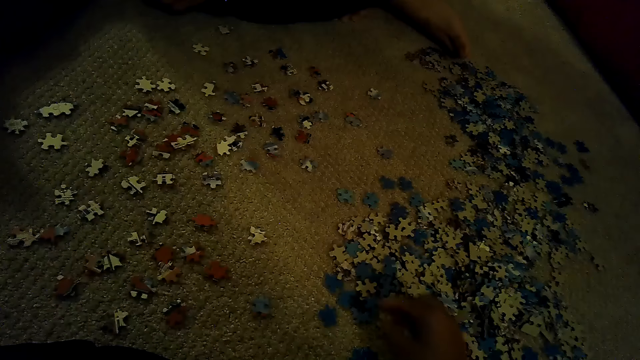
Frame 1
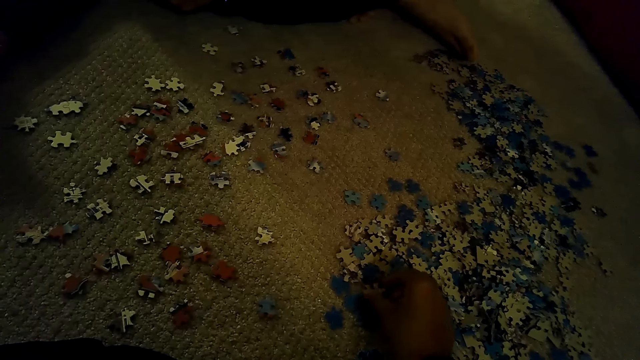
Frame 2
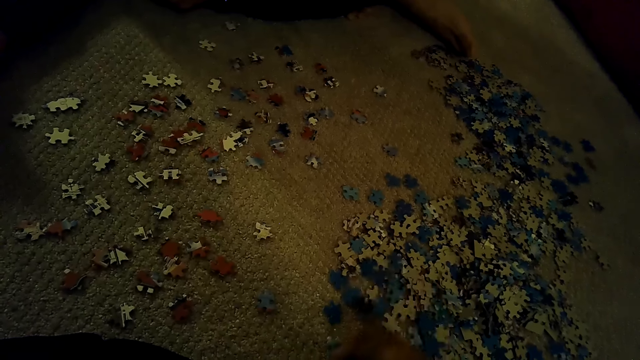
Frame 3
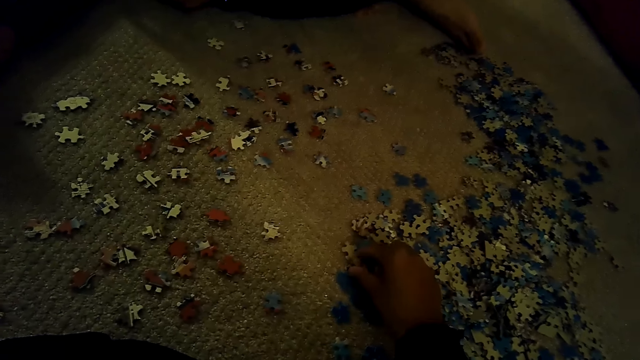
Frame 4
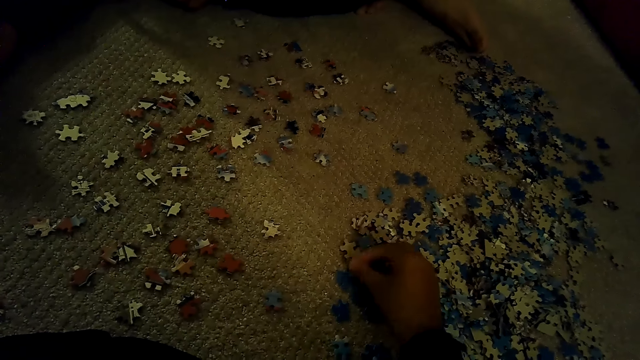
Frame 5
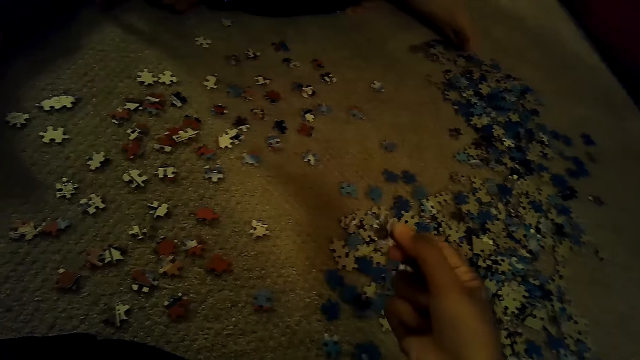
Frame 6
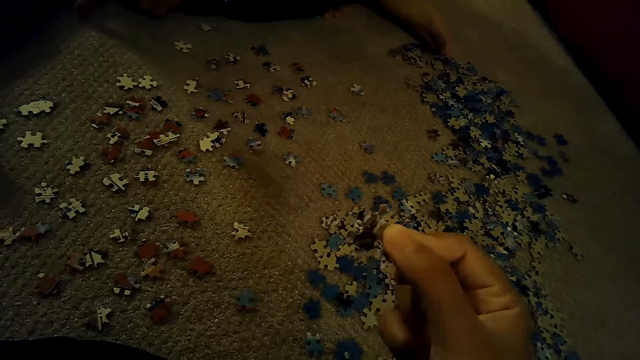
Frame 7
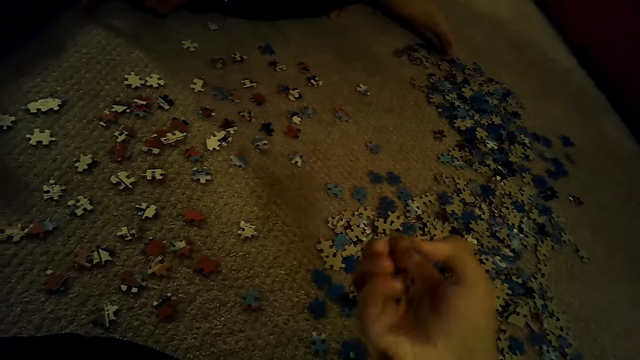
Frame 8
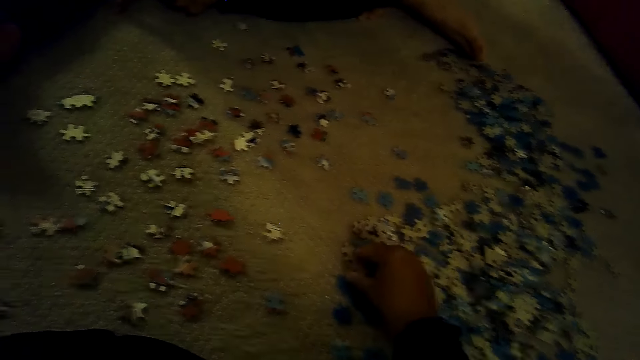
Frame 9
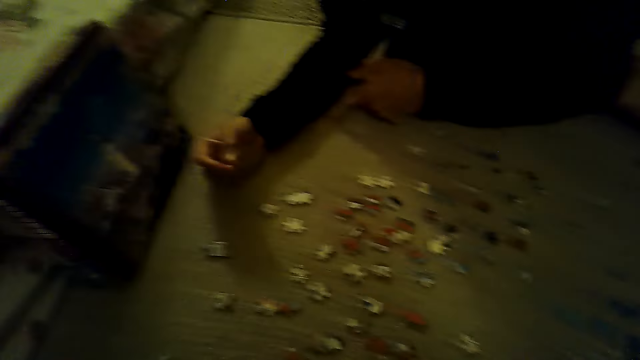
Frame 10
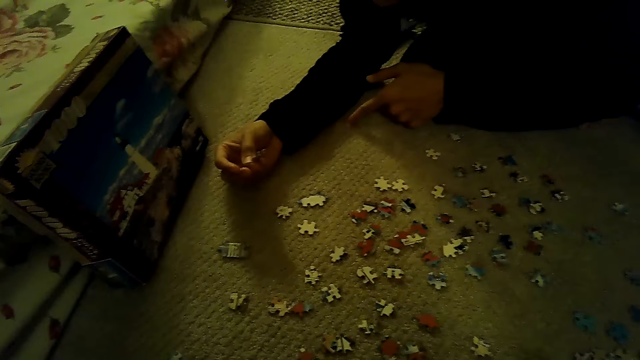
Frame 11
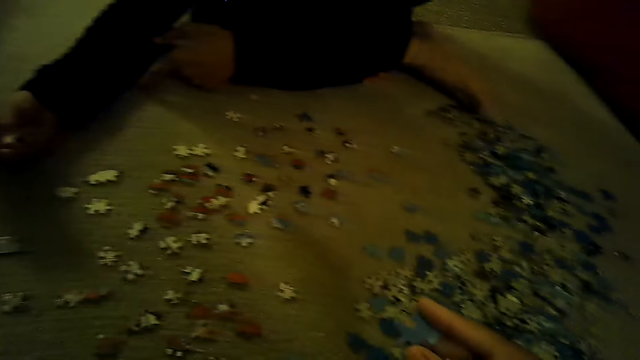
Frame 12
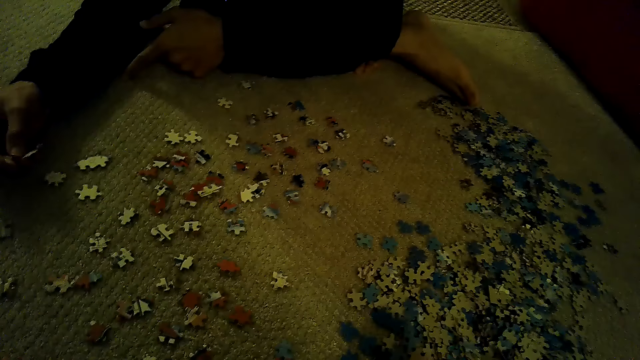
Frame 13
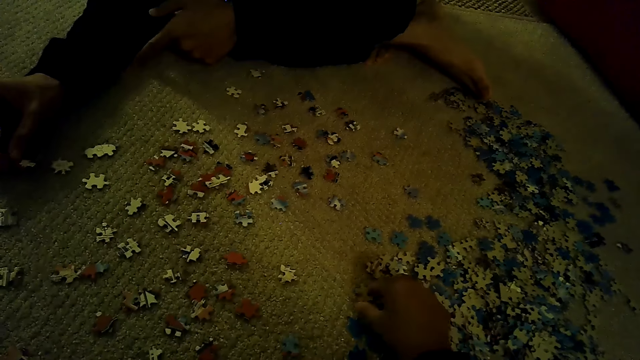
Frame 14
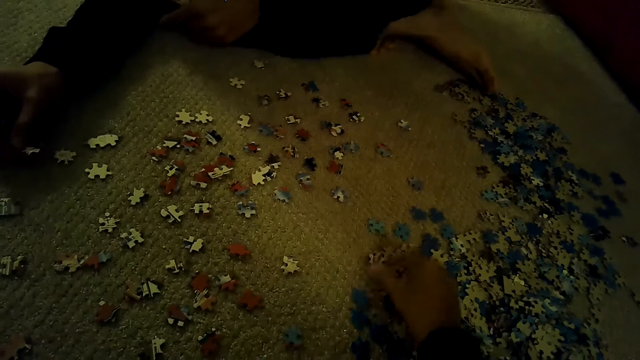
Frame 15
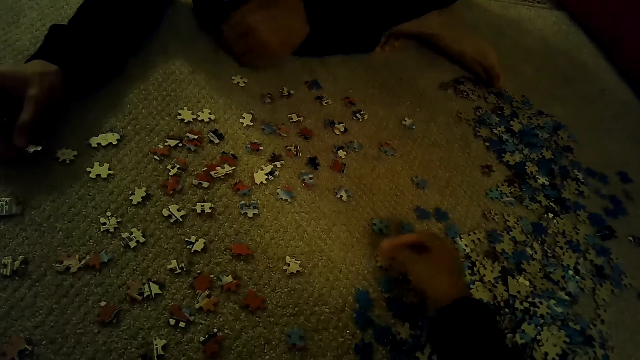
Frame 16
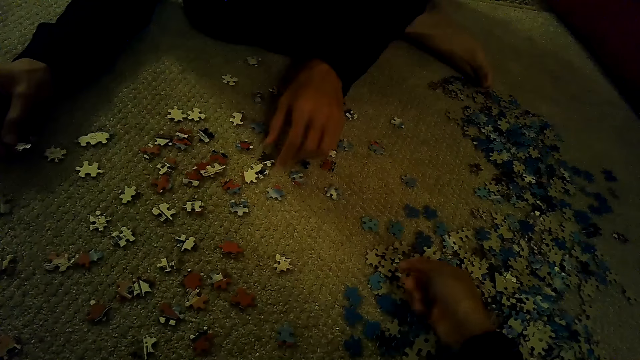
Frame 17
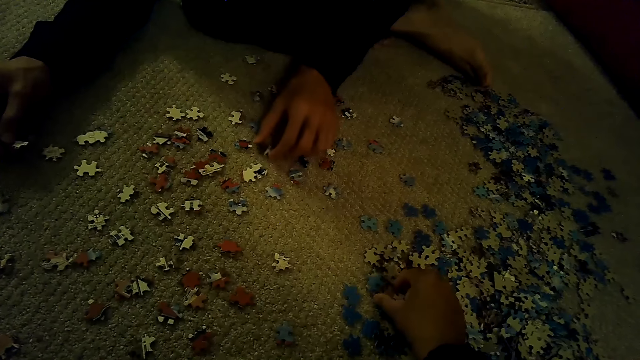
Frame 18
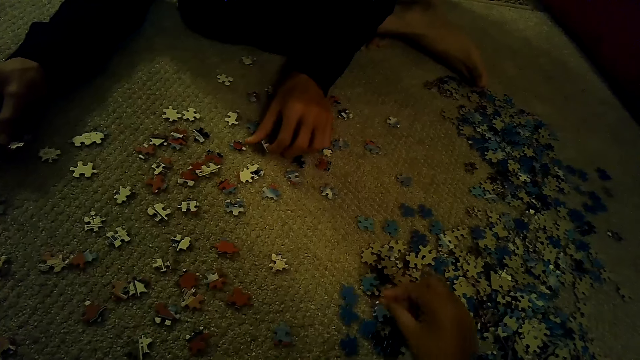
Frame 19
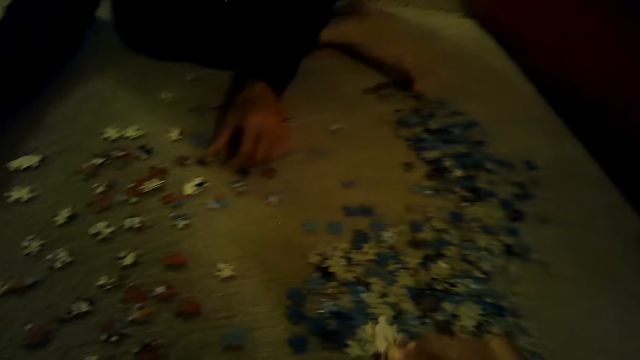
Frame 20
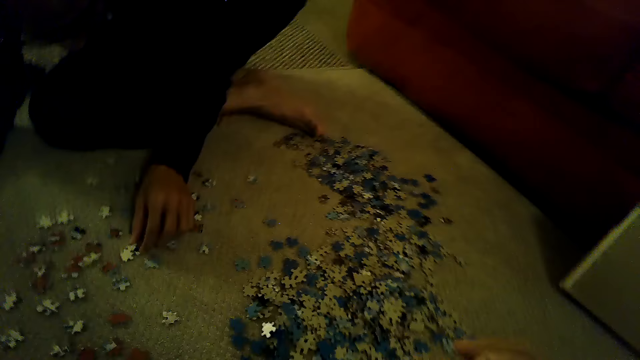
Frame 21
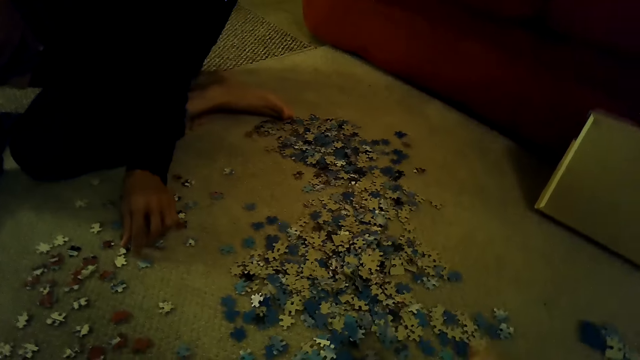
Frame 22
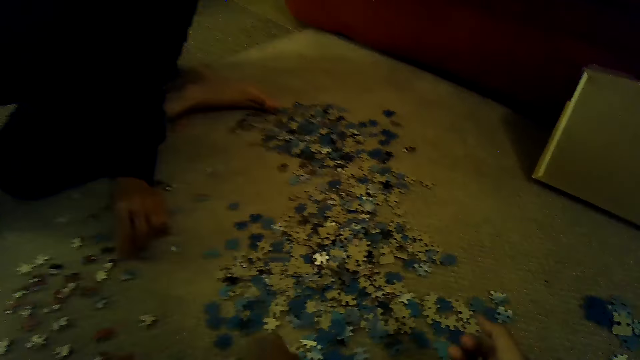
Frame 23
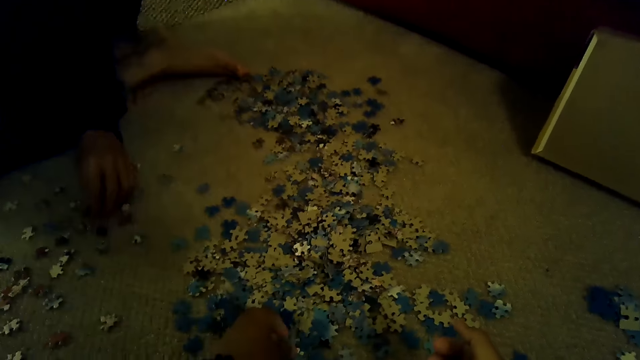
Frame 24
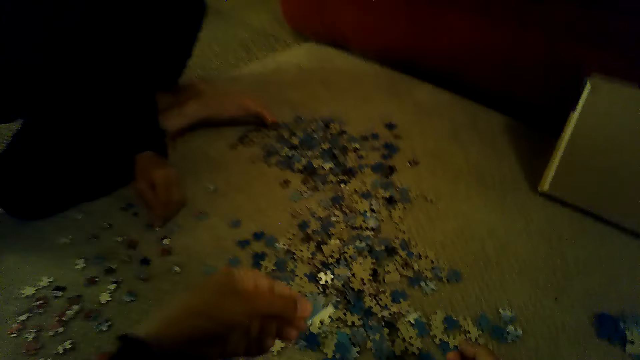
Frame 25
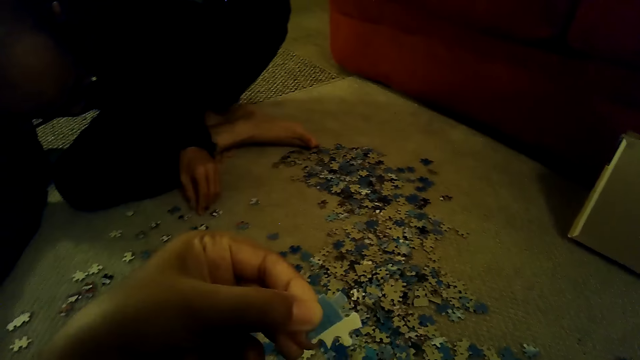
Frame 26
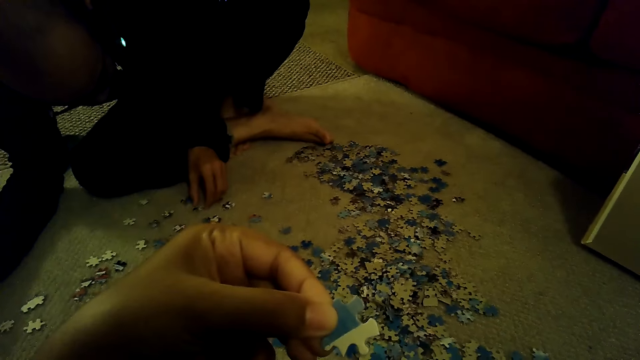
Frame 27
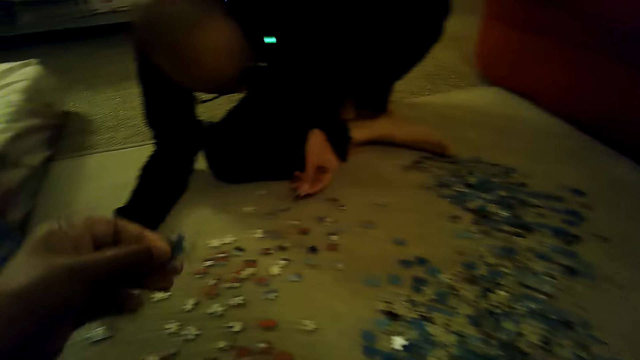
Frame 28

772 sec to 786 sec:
The camera wearer stares at the box of a jigsaw puzzle. They stare at the pieces of the jigsaw puzzle and sort the pieces of the jigsaw puzzle. A man swings the left hand. The man touches the pieces of the jigsaw puzzle. The man plays the jigsaw puzzle game. The camera wearer sorts the pieces of the jigsaw puzzle.

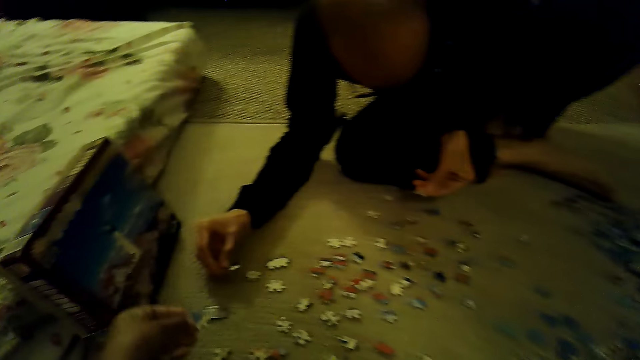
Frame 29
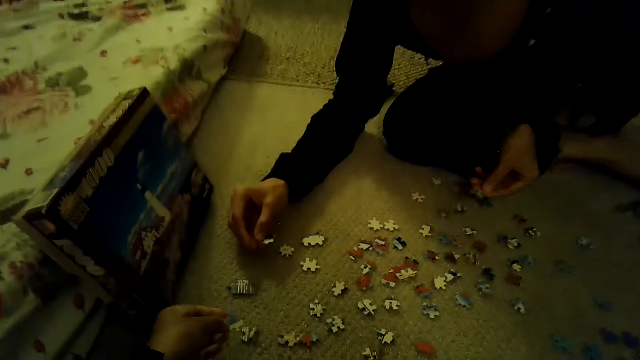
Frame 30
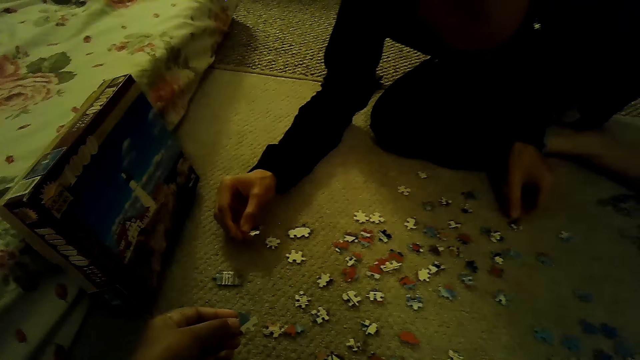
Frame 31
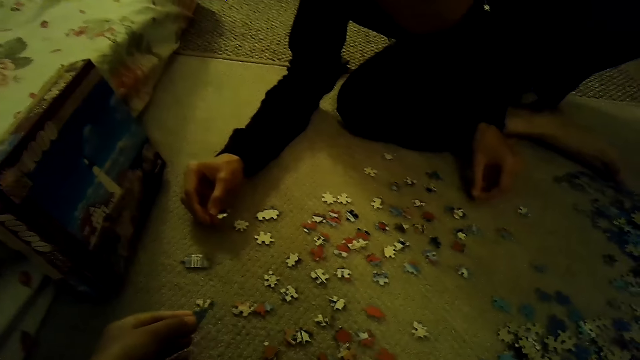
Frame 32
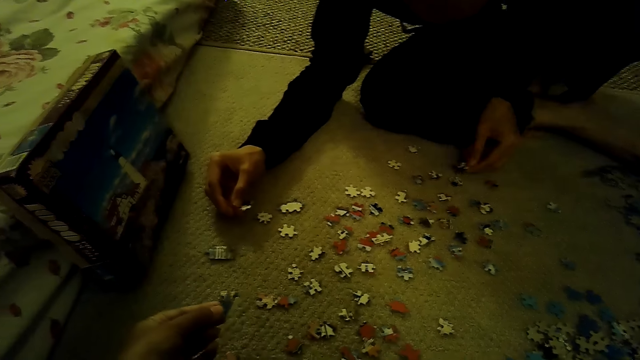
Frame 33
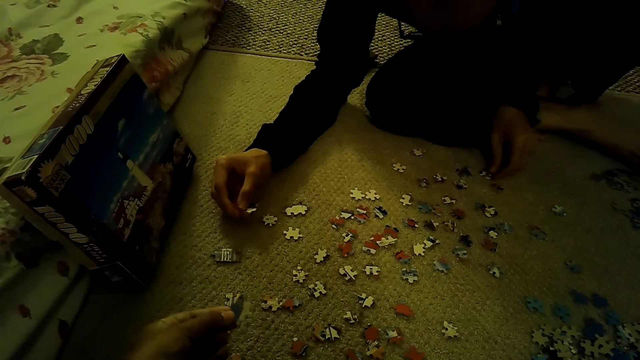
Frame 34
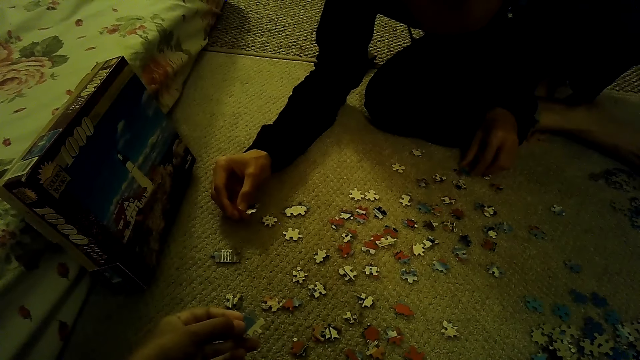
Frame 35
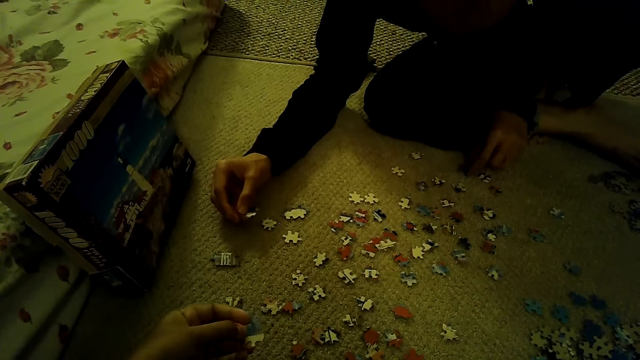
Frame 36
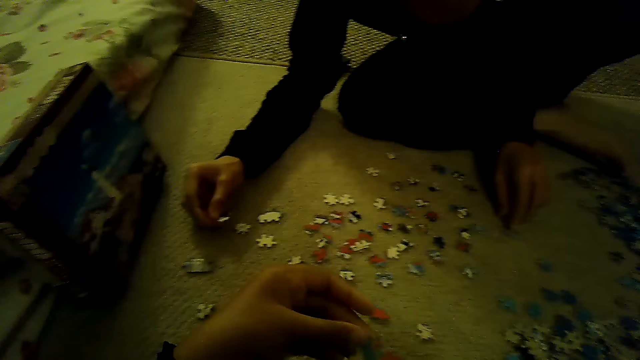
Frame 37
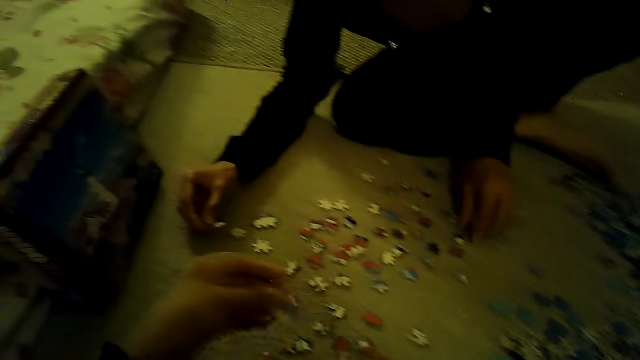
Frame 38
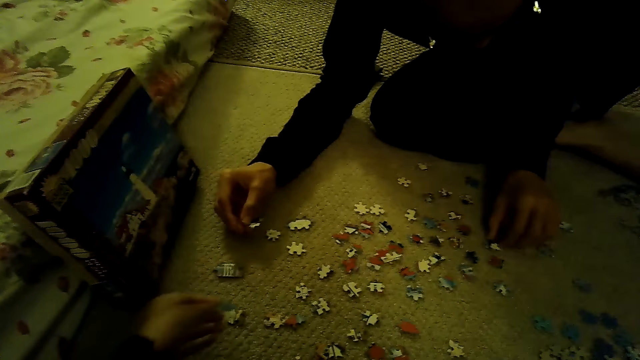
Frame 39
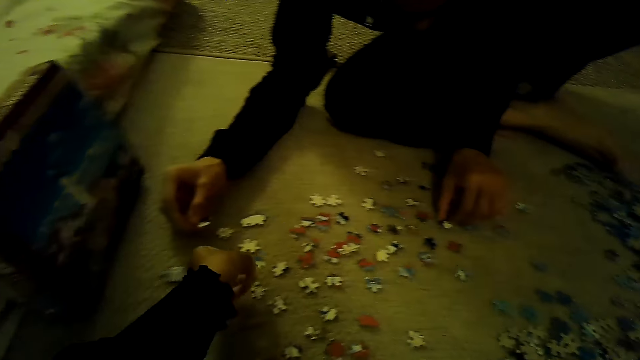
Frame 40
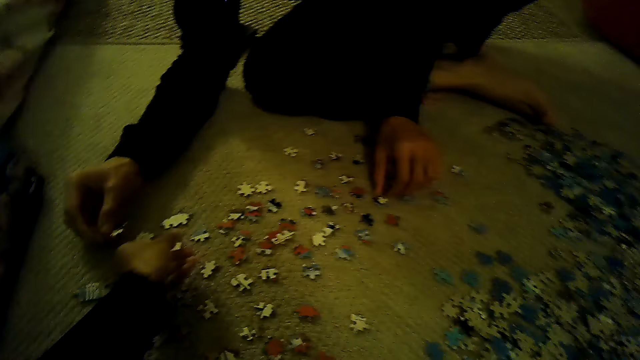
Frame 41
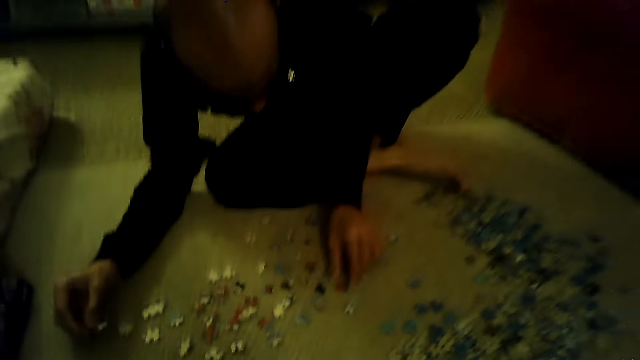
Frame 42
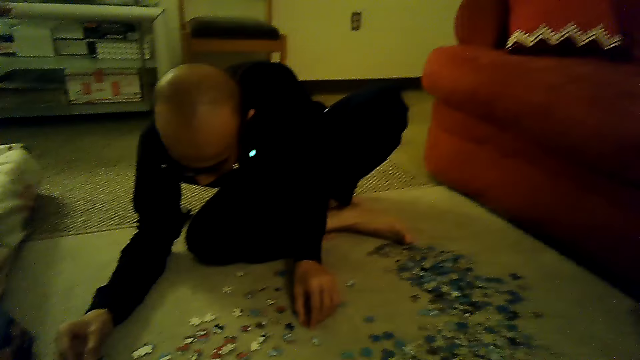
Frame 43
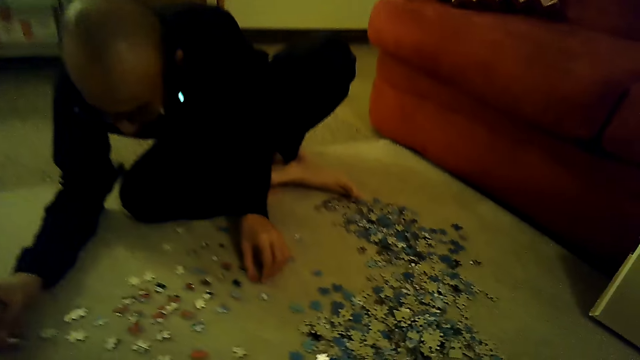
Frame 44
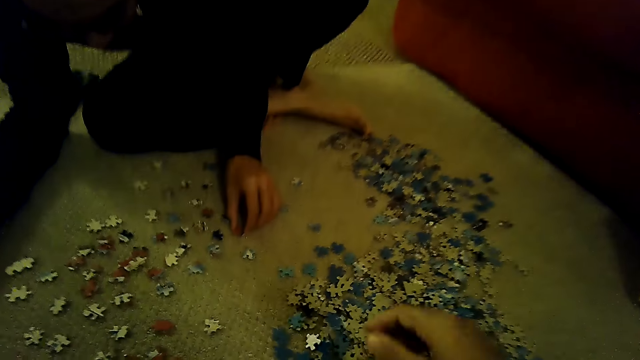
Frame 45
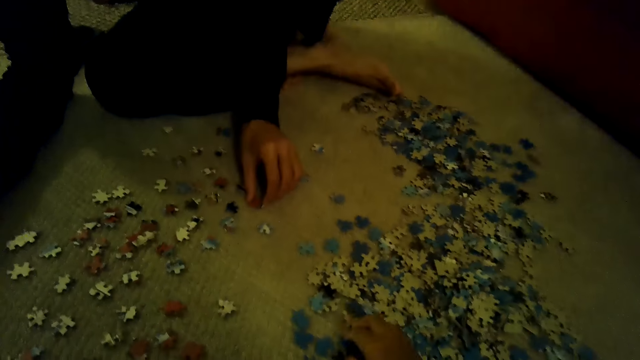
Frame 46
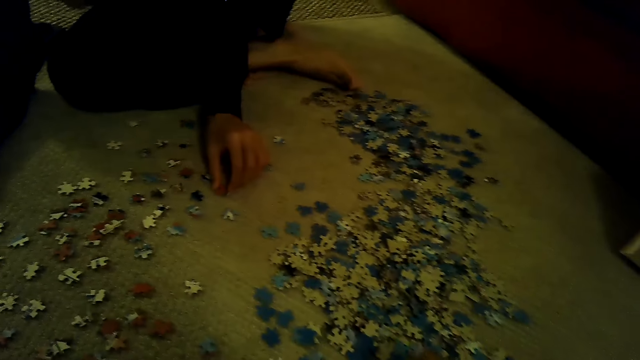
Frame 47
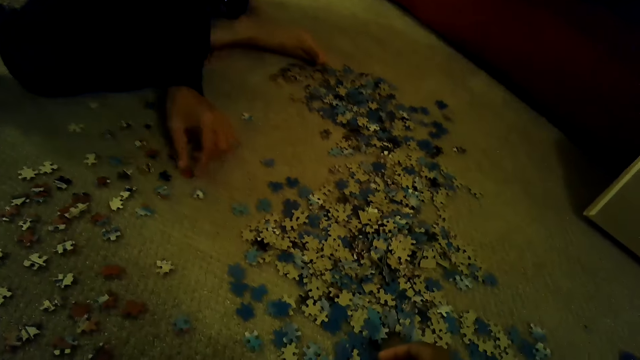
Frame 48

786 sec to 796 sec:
The camera wearer plays a jigsaw puzzle game. They stare at a man. They sort the pieces of the jigsaw puzzle.
